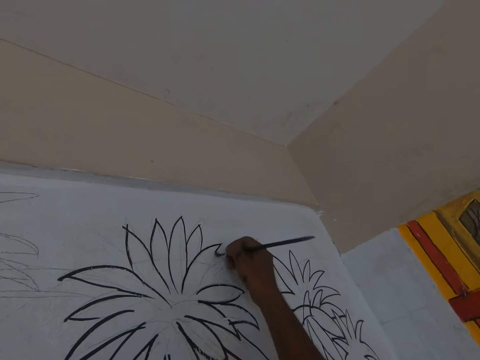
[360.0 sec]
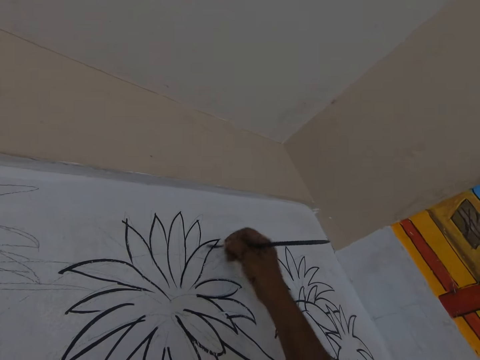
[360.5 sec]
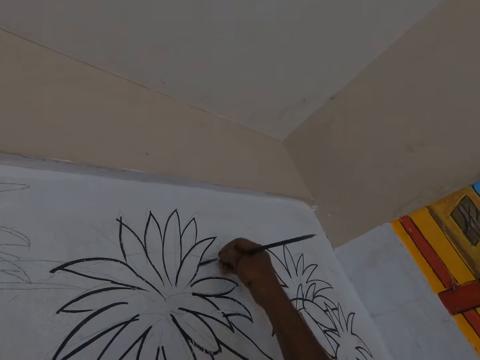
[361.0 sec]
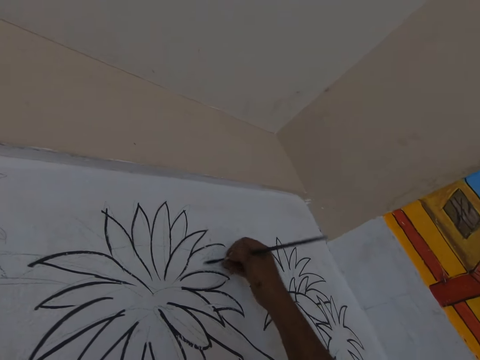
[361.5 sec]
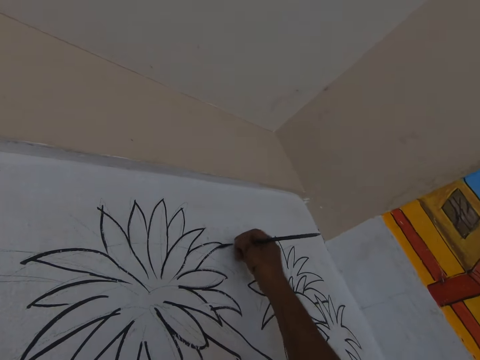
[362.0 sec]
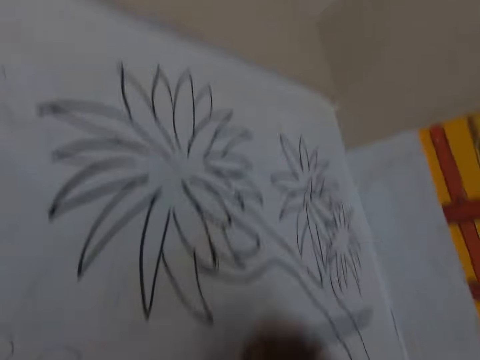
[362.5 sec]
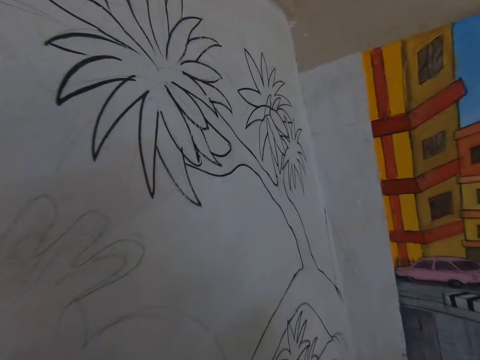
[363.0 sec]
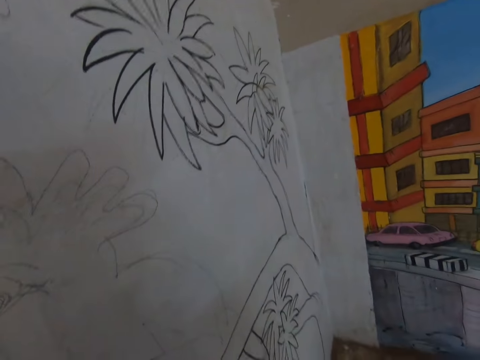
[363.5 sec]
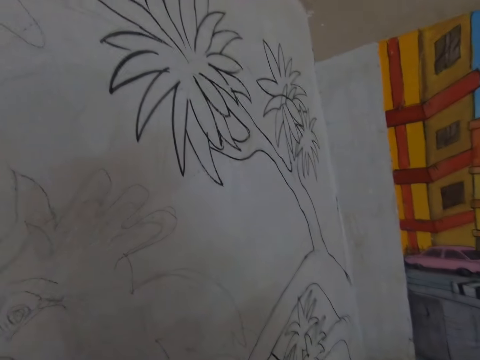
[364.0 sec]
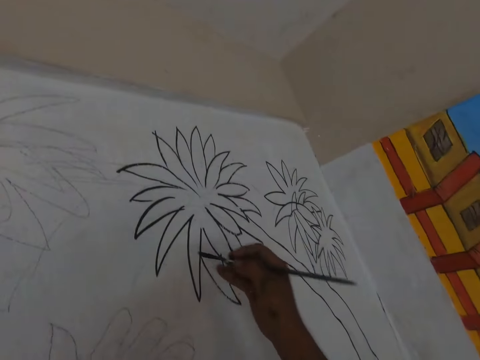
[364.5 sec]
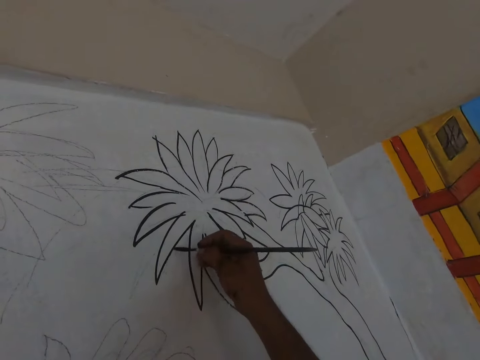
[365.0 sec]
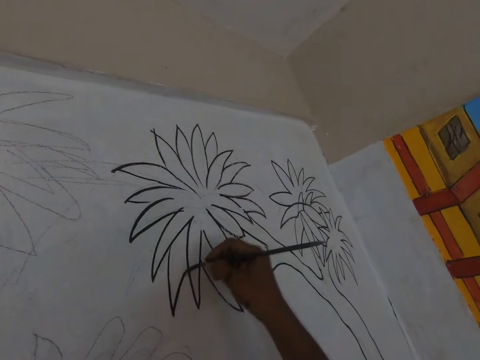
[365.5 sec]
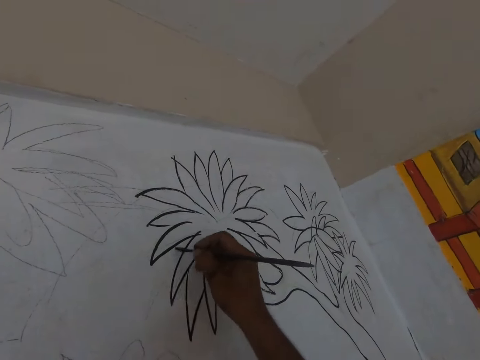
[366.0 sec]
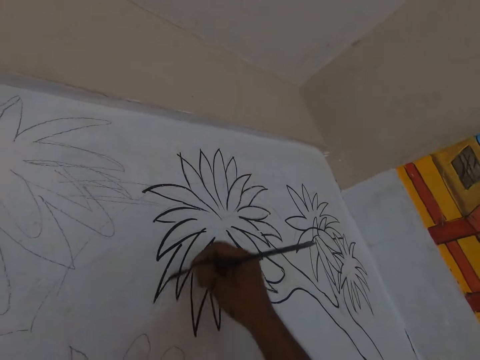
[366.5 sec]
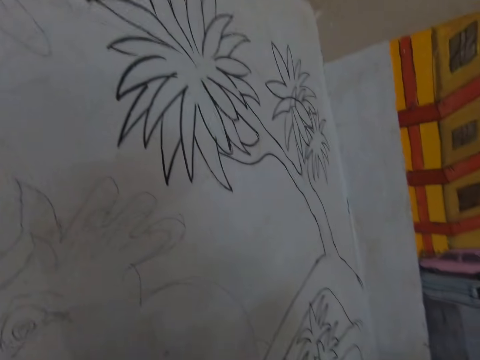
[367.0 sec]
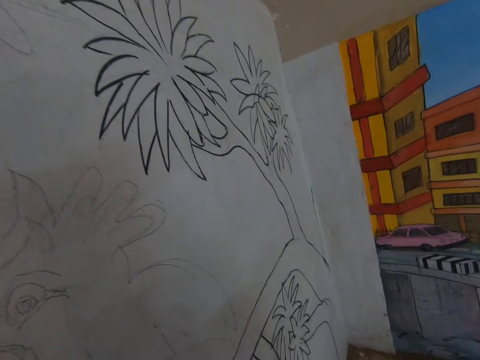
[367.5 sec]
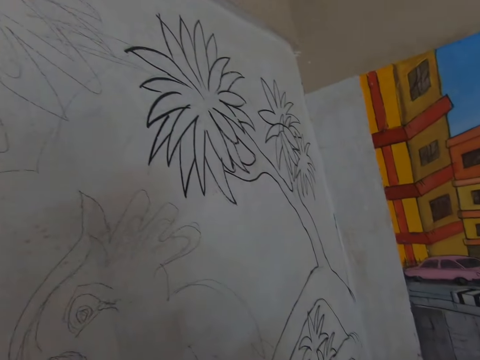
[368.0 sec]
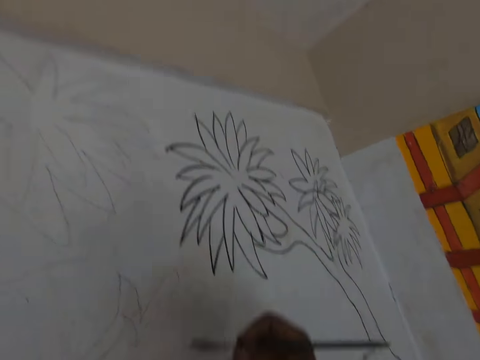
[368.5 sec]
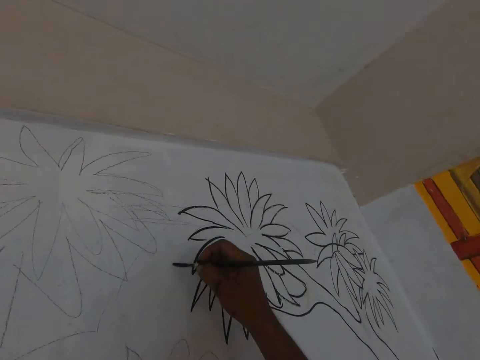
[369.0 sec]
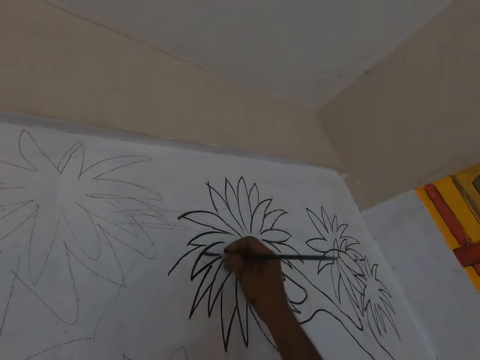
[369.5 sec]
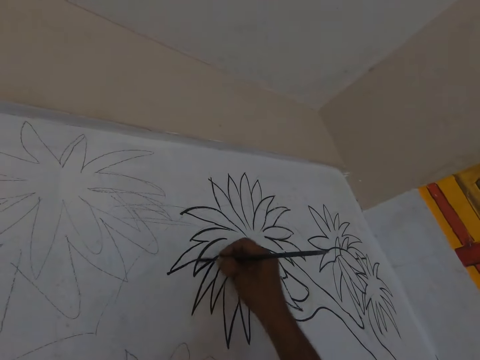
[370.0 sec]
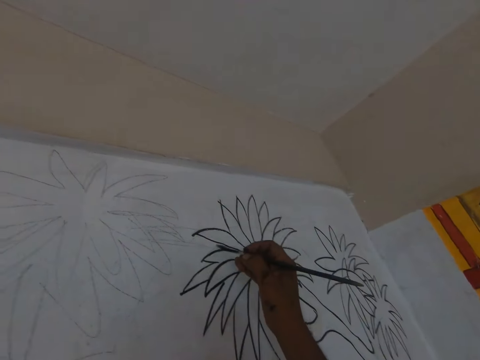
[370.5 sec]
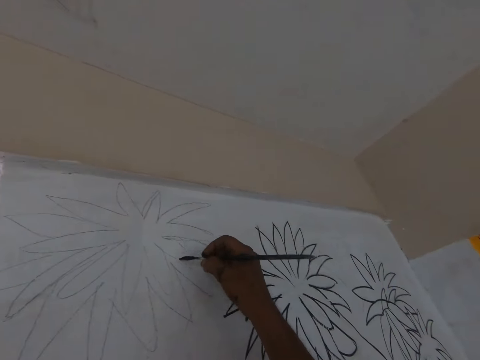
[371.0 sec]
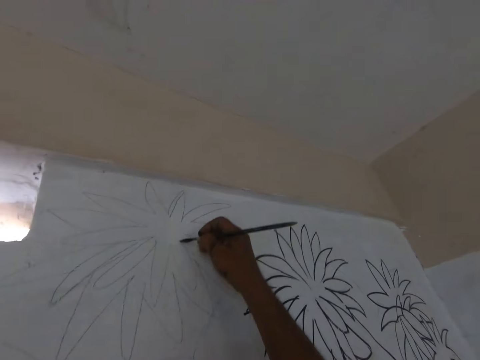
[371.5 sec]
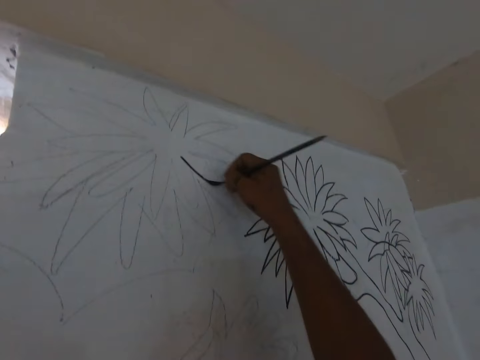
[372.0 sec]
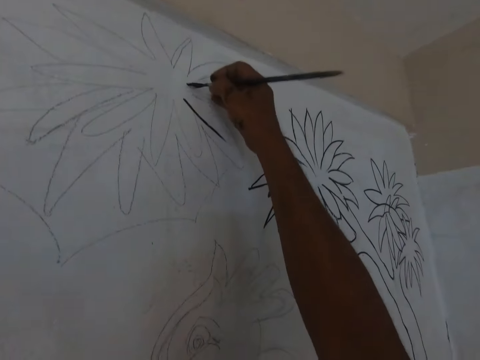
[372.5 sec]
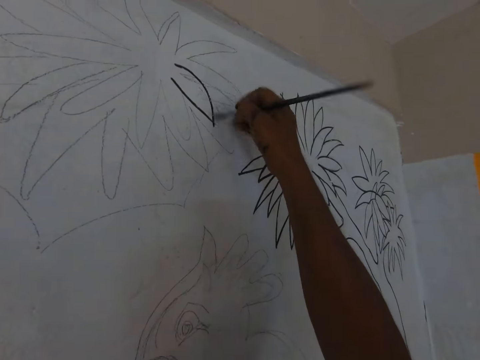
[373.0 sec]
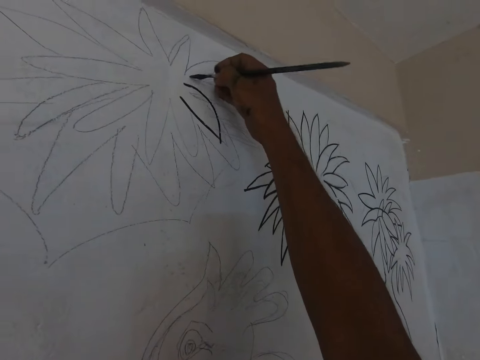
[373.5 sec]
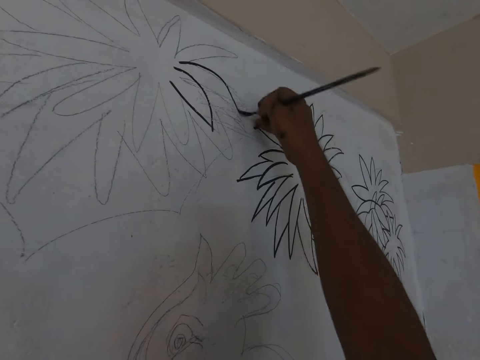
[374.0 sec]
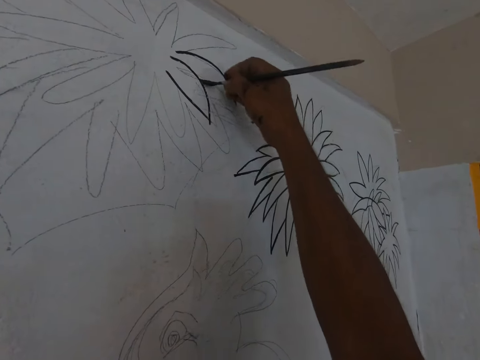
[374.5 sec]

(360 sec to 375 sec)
The camera wearer dips the paintbrush in the black paint. They paint the drawing of a tree on the wall with the black paint. They dip the paintbrush in the black paint. They paint the drawing of the tree on the wall with the black paint.

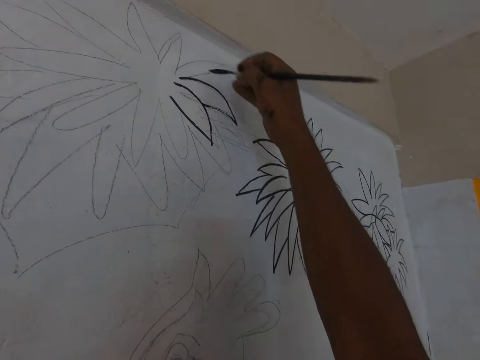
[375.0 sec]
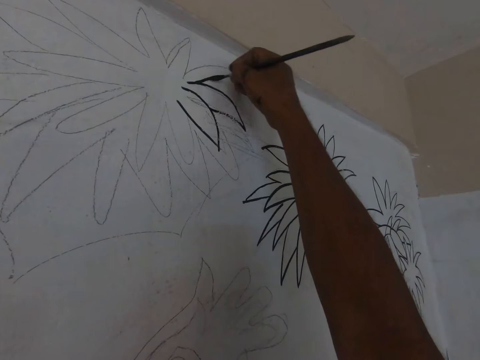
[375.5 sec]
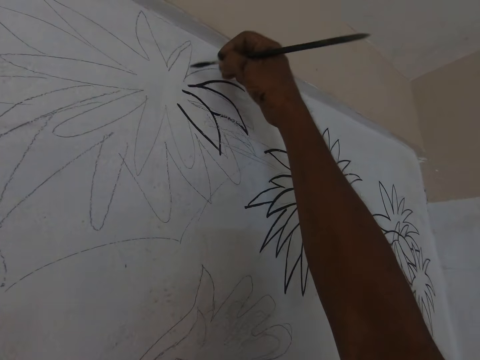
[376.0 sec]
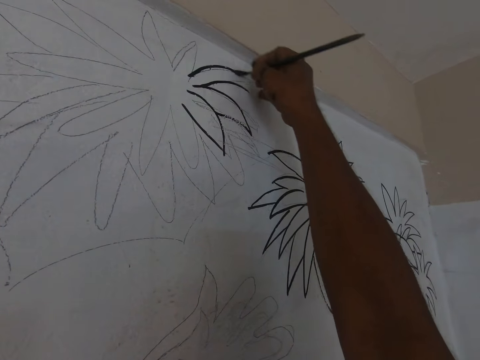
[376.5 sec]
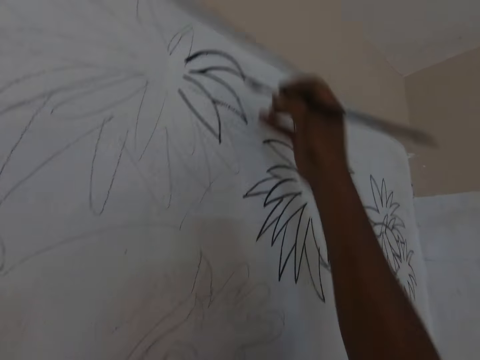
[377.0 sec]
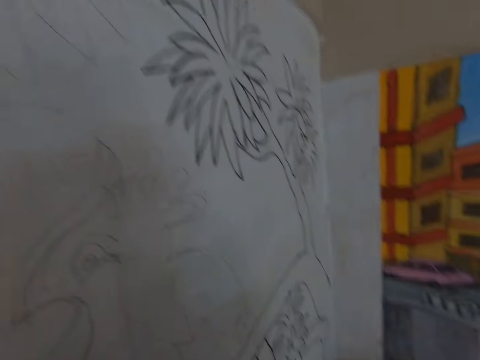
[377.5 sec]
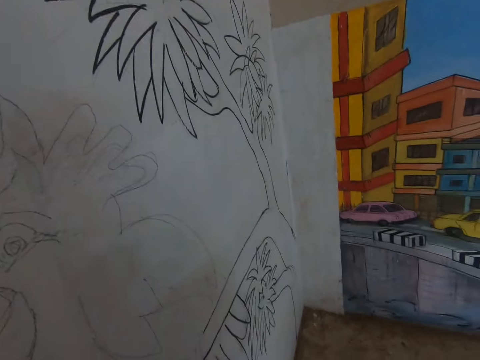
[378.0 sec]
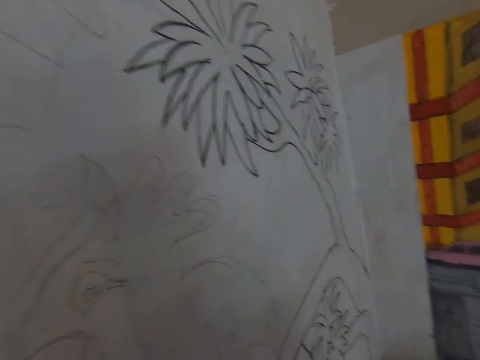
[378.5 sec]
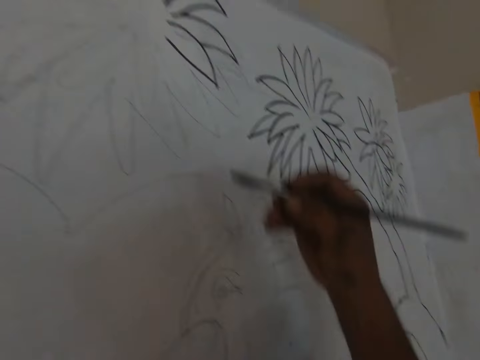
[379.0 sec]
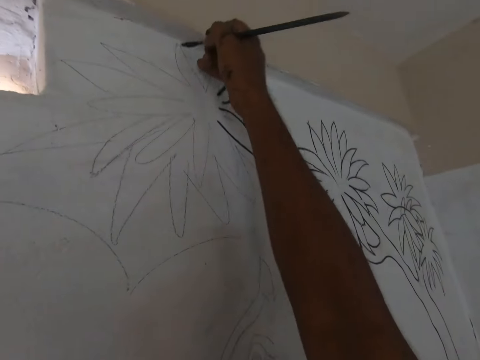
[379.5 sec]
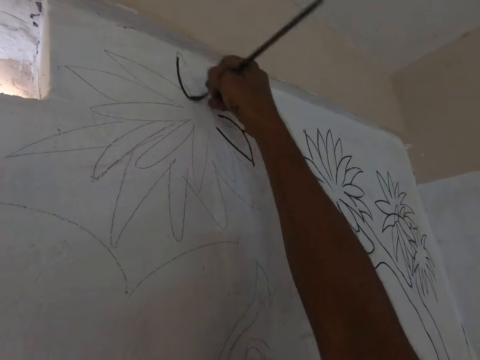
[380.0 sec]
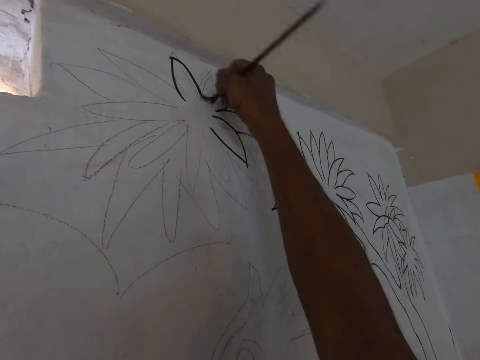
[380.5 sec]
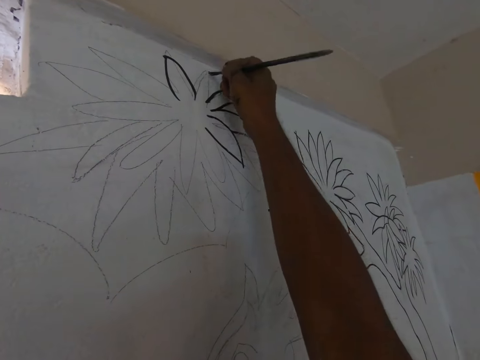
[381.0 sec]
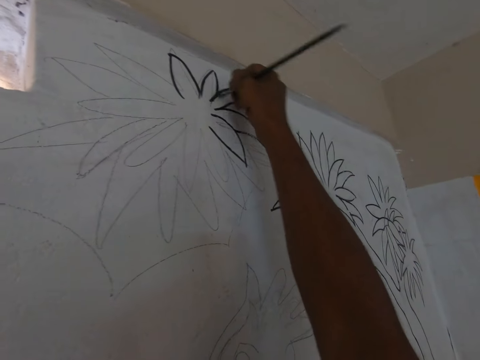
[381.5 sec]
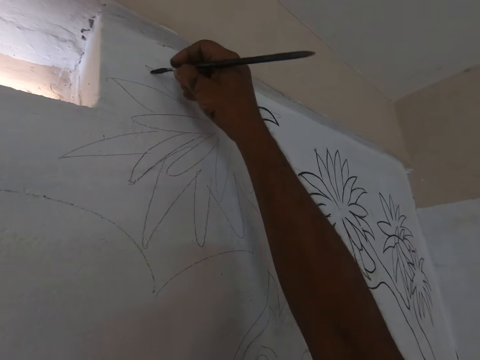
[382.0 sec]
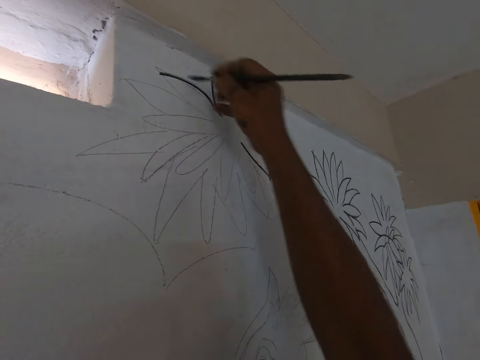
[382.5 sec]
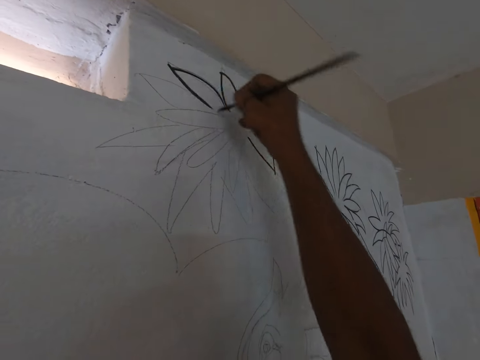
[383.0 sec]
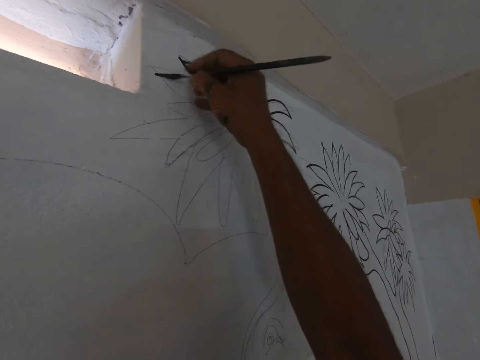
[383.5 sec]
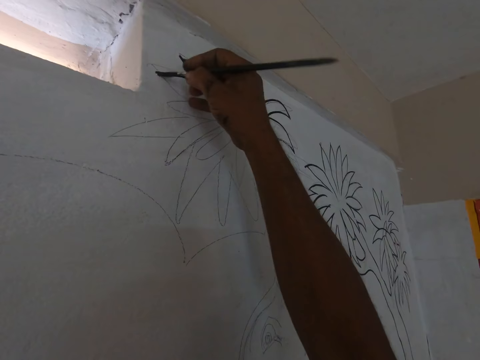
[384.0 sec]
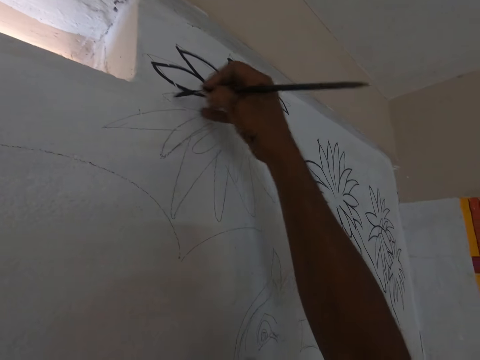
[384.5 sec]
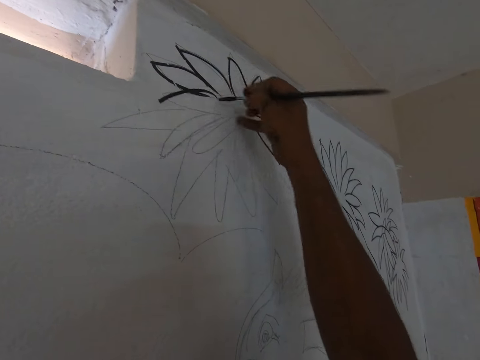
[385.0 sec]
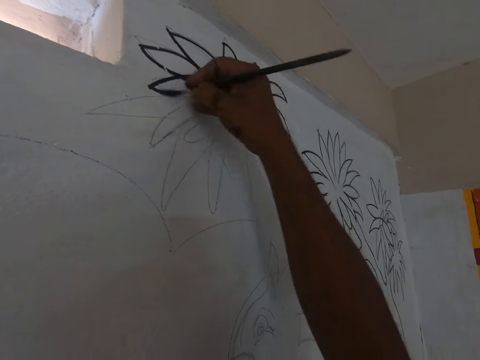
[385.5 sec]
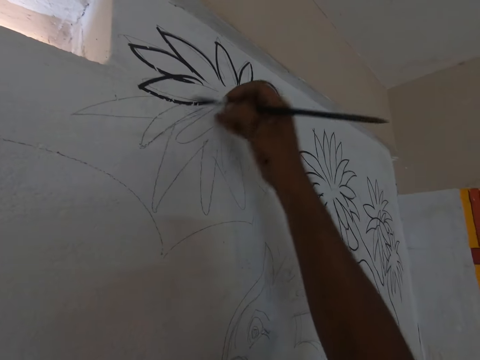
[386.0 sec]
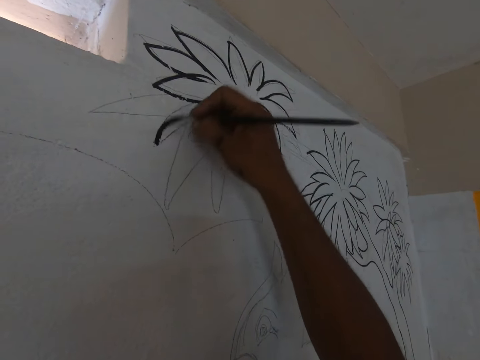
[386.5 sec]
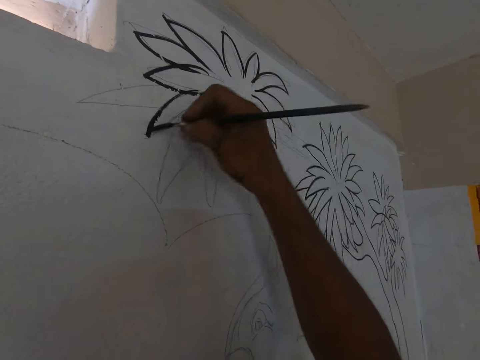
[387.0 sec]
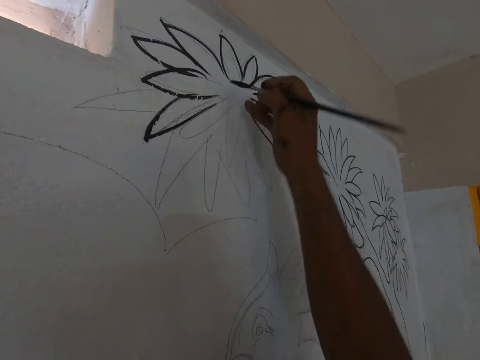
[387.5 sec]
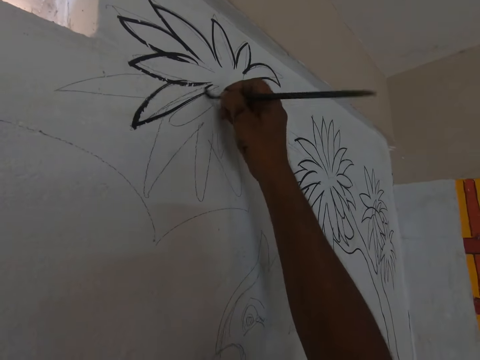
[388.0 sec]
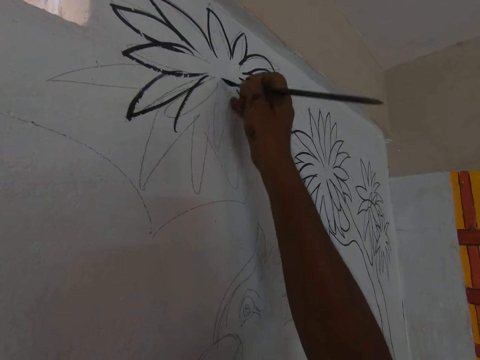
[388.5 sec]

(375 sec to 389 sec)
The camera wearer dips the paintbrush in the black paint. They paint the drawing of a tree on the wall with the black paint.
